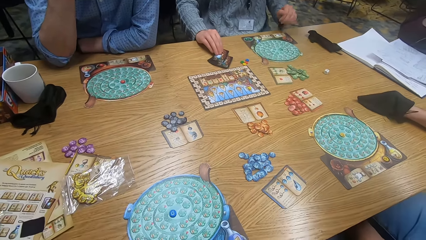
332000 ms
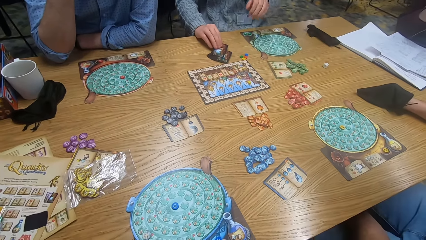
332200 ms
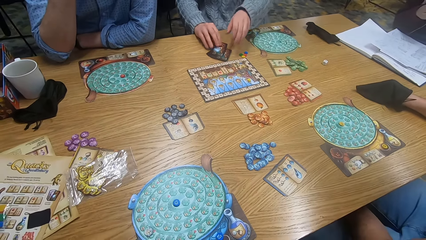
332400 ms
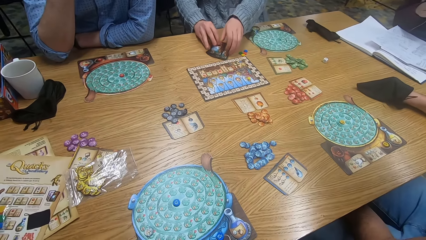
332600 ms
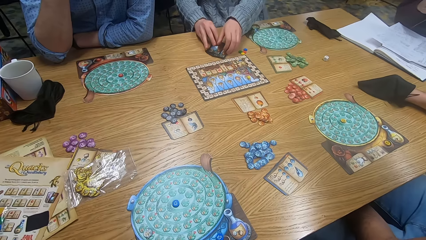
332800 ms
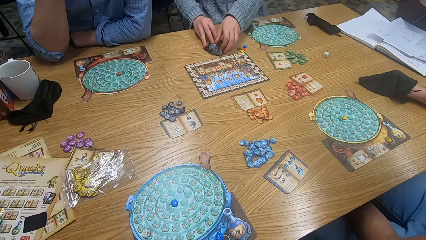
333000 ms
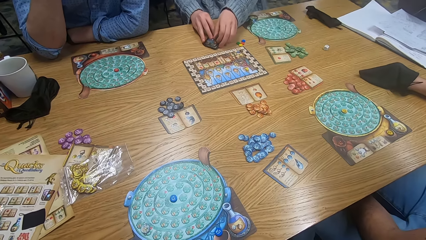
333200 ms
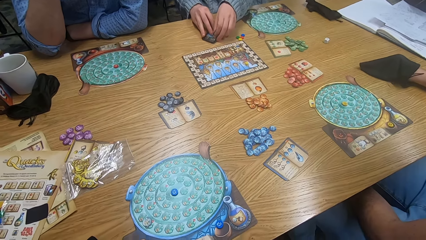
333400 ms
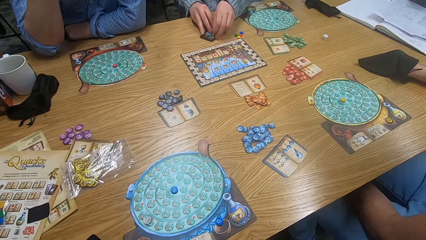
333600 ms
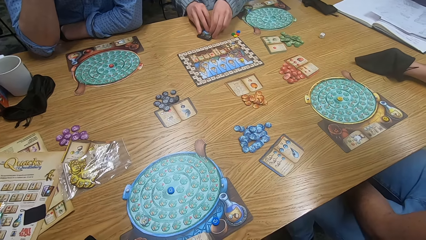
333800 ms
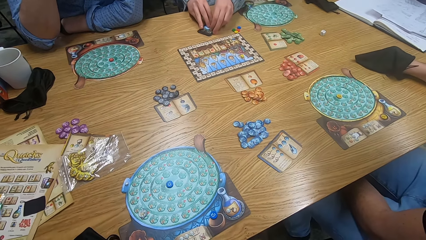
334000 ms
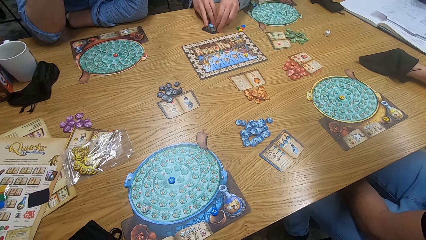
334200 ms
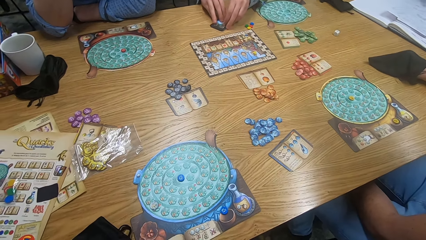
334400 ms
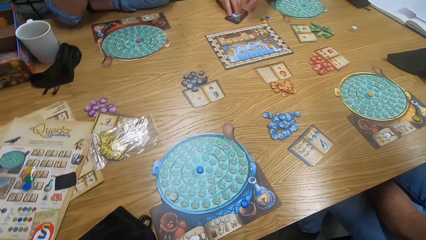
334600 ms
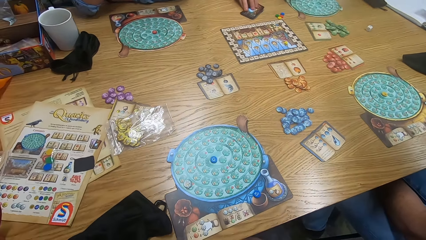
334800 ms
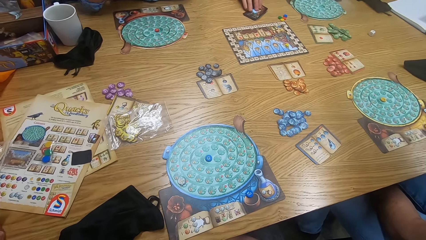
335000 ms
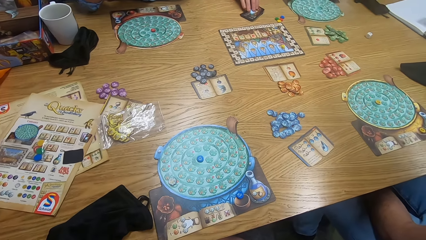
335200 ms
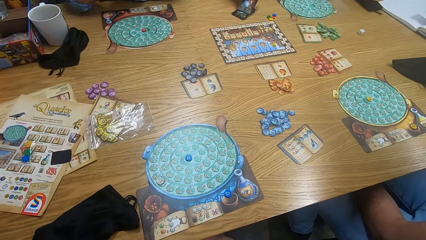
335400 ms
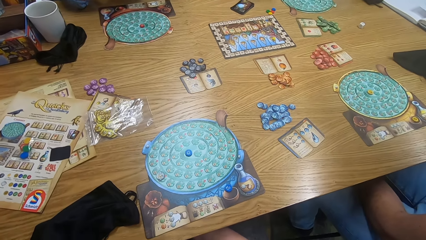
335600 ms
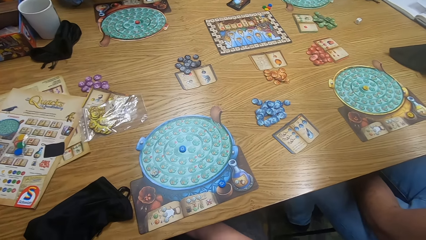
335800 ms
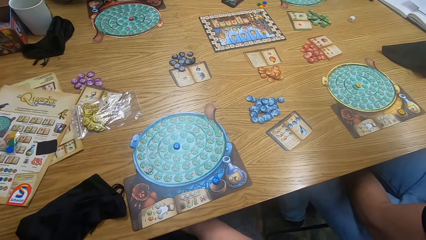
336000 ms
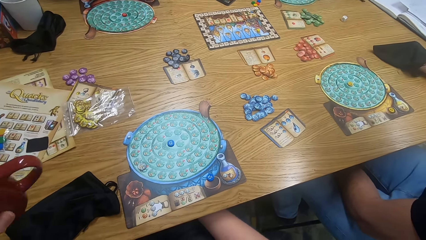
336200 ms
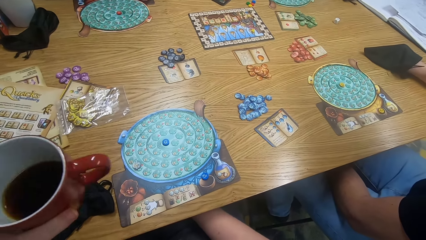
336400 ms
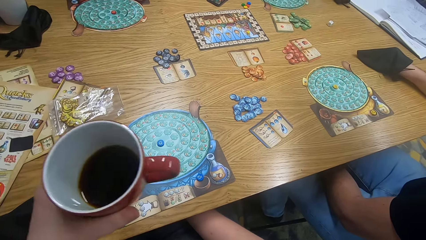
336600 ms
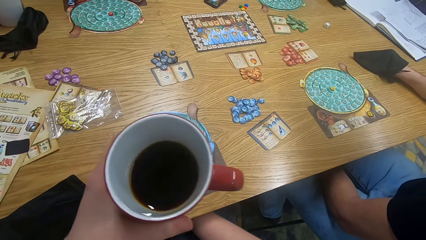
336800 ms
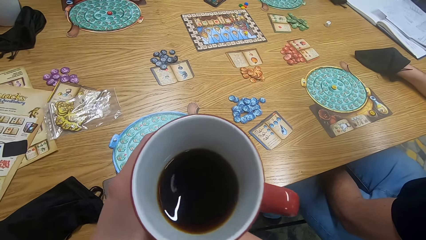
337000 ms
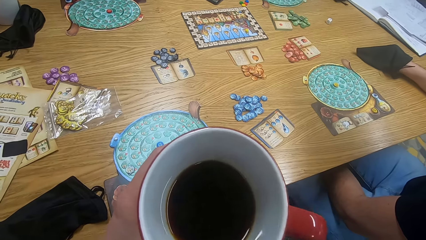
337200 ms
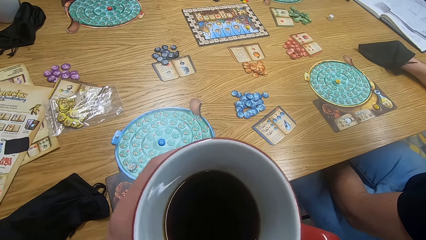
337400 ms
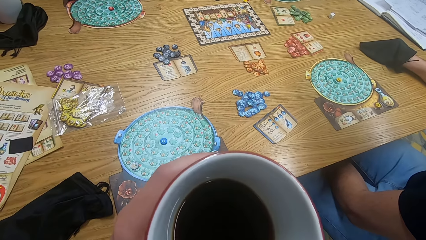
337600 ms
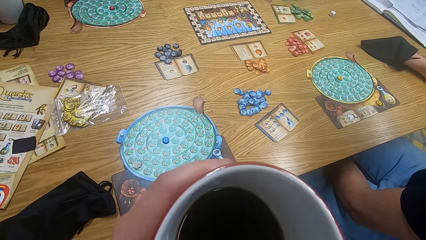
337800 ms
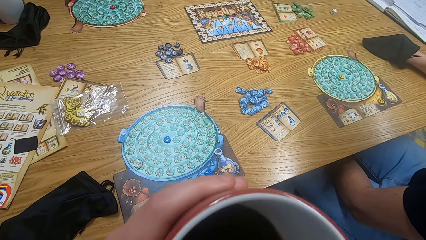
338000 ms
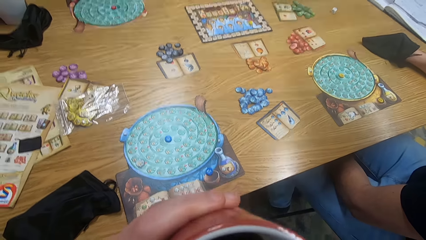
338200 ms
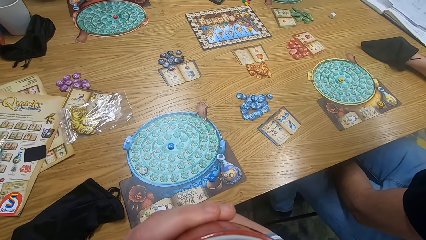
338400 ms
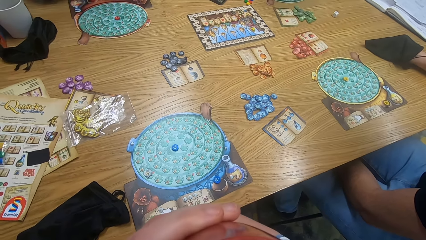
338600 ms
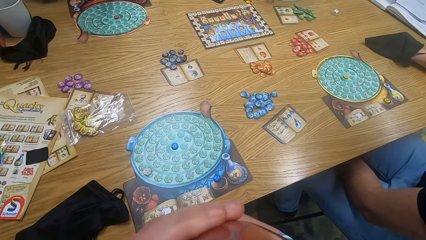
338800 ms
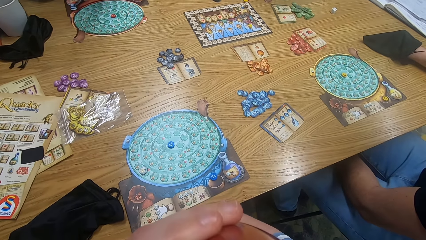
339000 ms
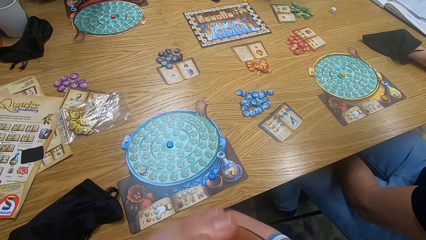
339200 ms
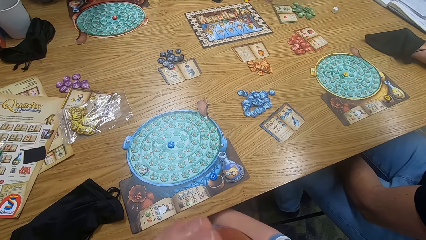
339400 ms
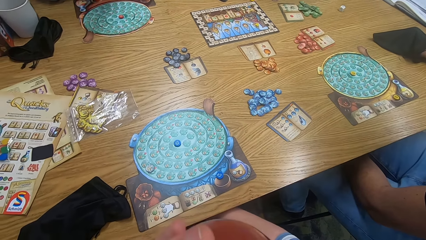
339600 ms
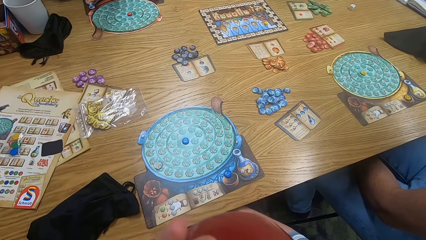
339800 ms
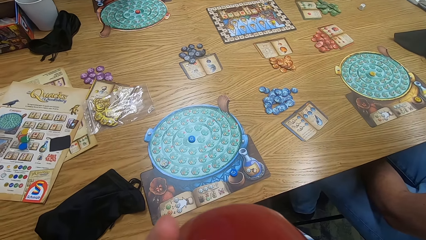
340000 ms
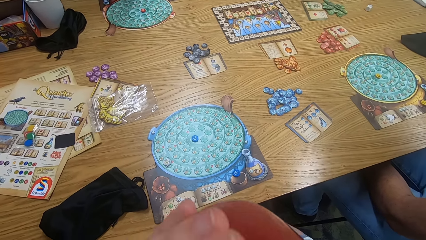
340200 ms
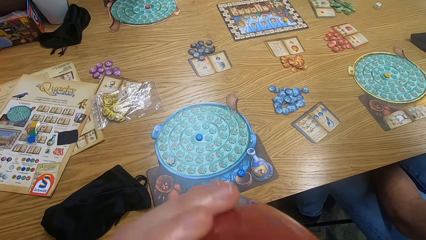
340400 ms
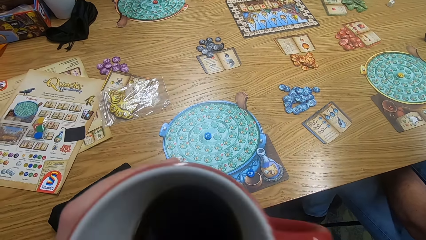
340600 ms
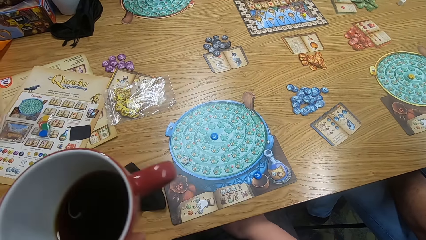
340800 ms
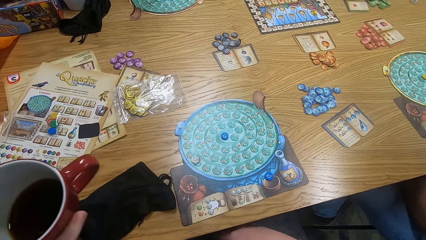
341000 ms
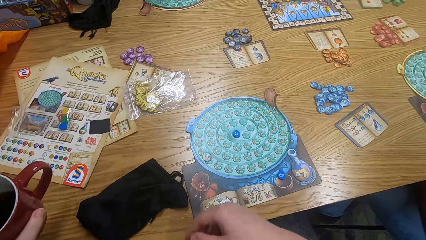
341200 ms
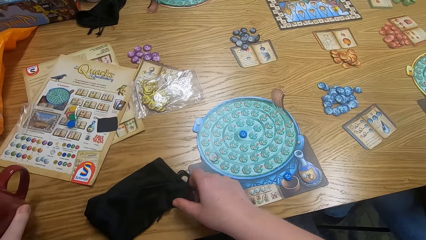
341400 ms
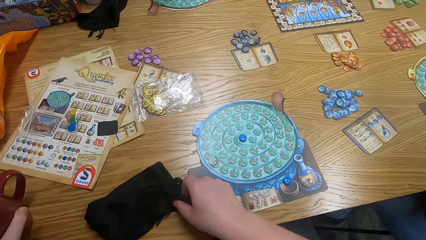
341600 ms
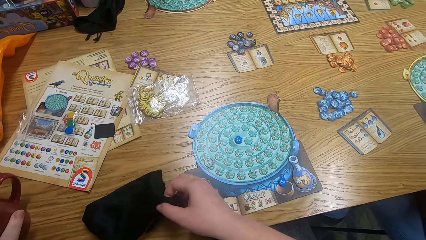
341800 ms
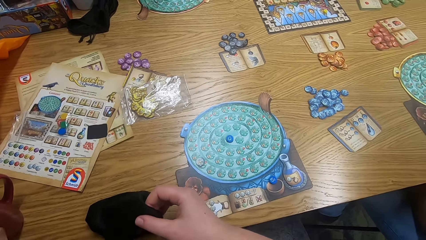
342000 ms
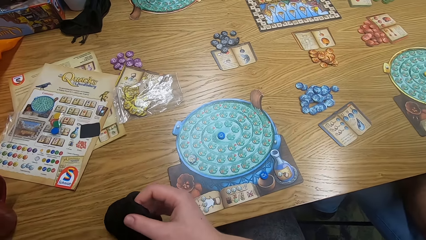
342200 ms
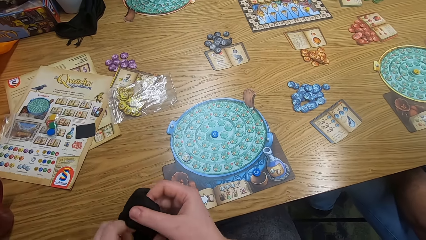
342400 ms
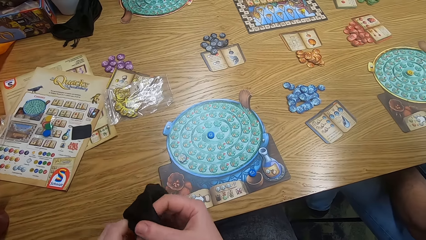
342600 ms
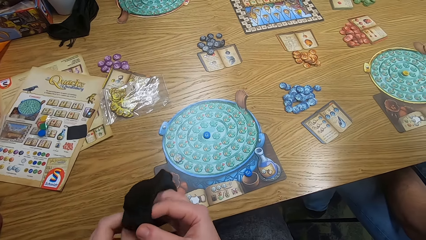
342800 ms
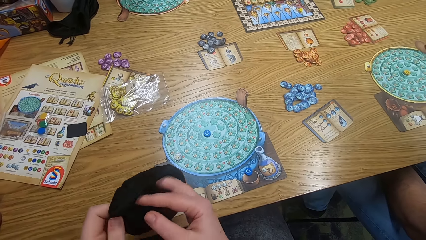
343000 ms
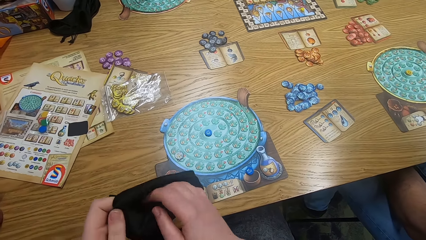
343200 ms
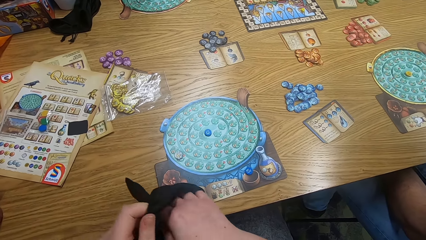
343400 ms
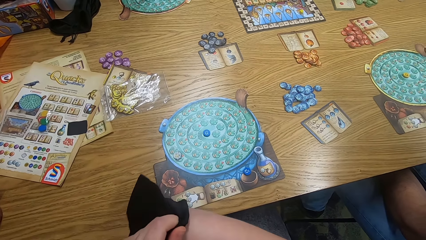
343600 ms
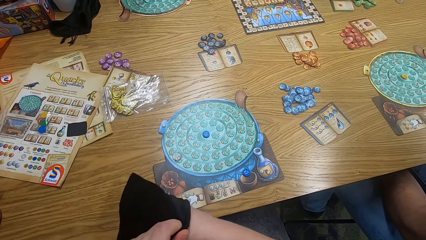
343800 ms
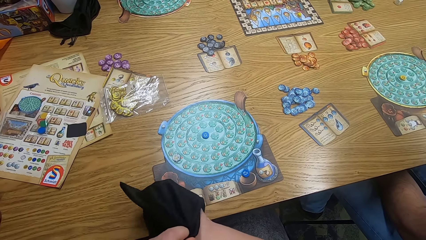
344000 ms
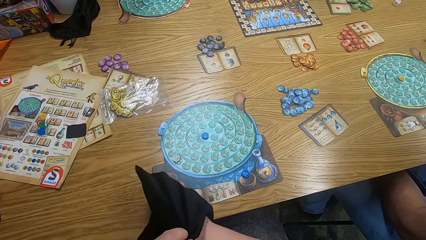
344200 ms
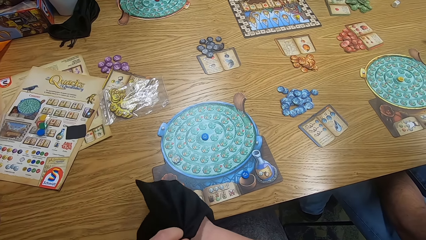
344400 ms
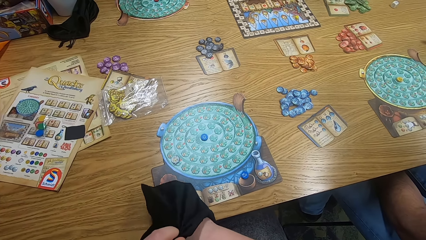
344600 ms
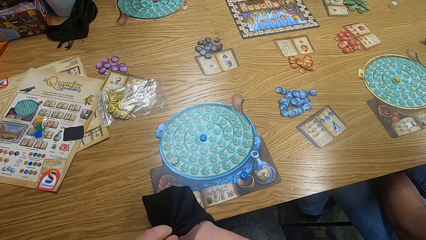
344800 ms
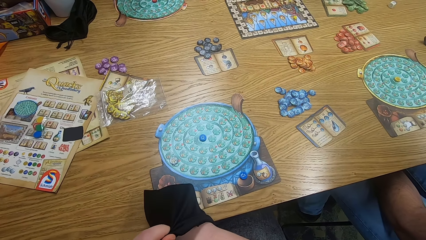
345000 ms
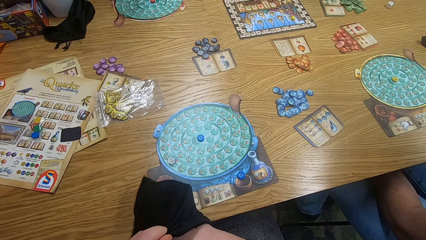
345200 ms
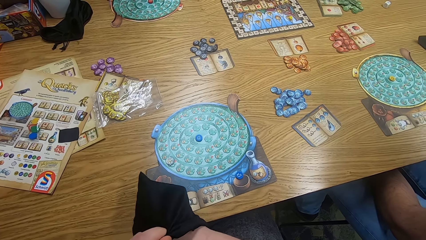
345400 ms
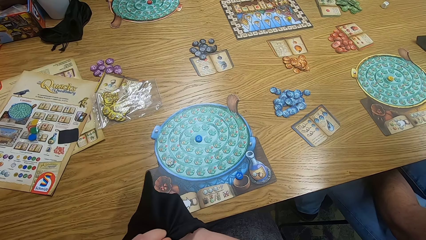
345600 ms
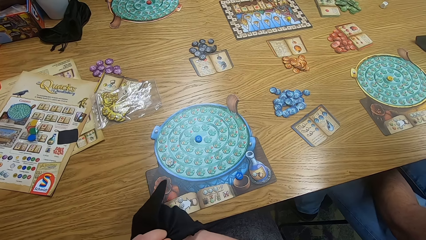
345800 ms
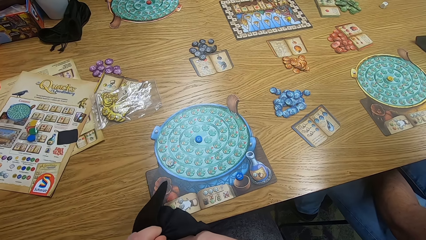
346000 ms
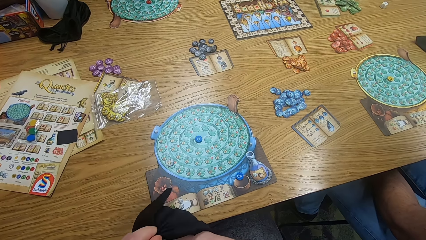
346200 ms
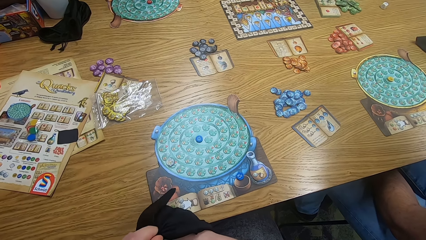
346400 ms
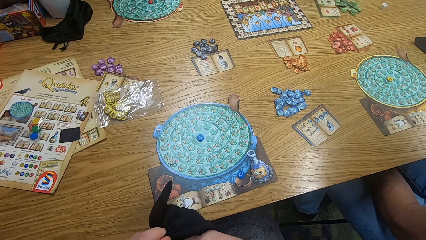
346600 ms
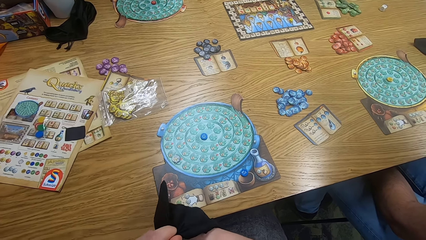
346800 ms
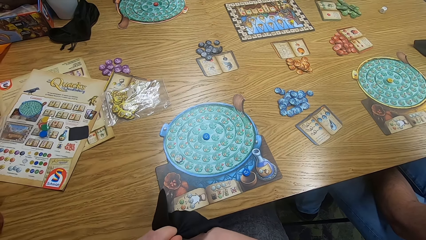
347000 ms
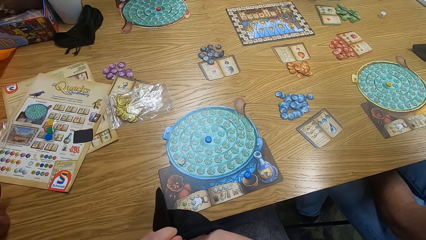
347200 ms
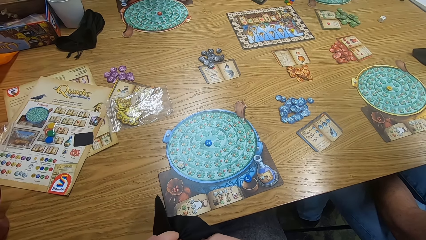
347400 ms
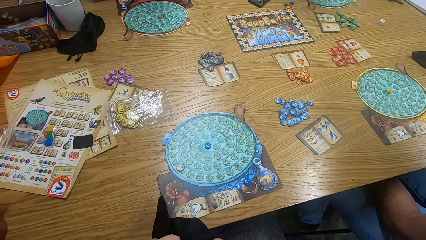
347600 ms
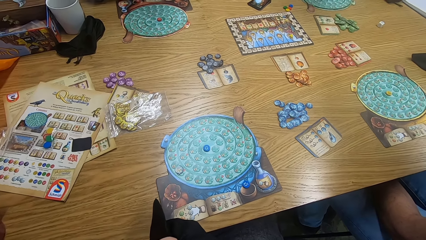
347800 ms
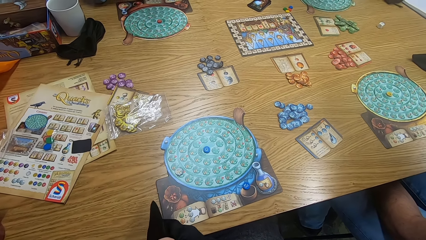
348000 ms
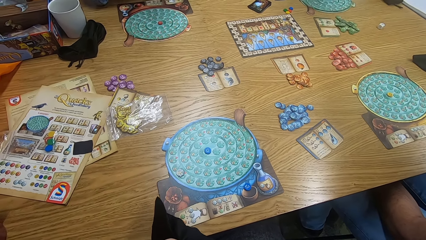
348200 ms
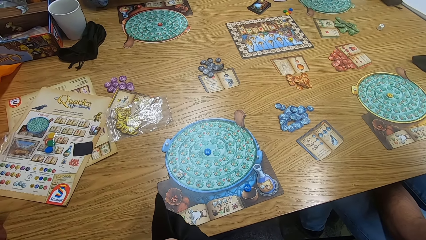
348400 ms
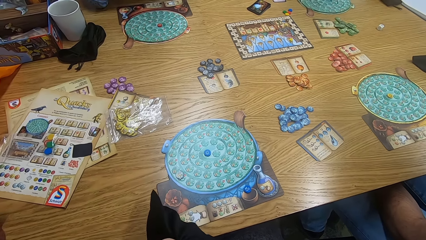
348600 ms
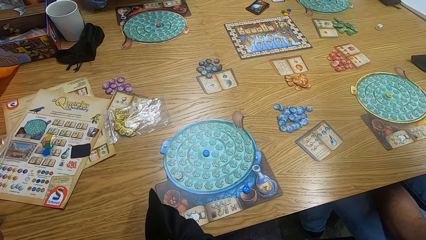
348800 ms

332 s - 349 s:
A man picks up something. The camera wearer looks around. They hold the cup. They drink coffee from the cup. They put the cup on the table. They pick up the small bag from the table. They insert a hand inside the small bag.
